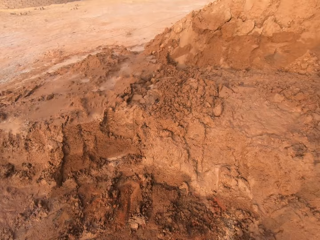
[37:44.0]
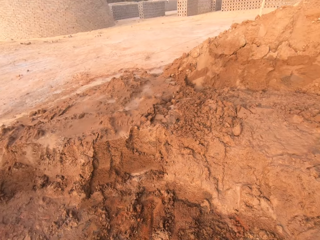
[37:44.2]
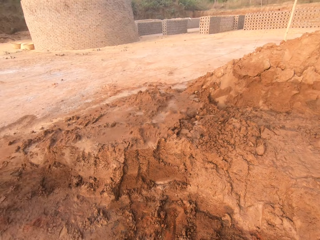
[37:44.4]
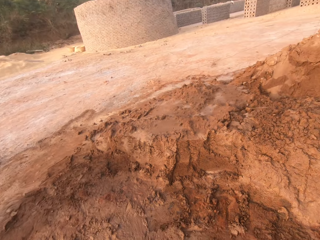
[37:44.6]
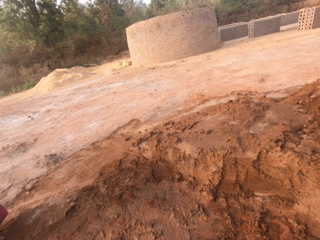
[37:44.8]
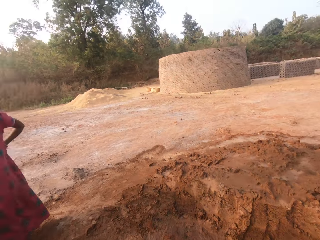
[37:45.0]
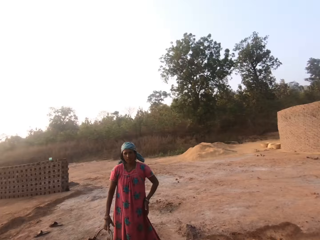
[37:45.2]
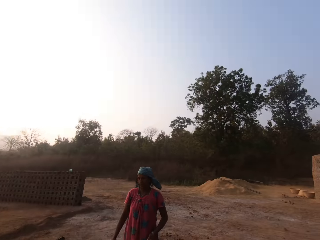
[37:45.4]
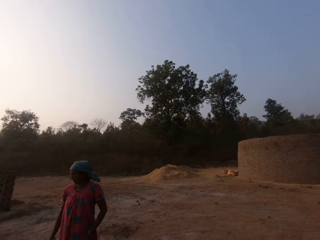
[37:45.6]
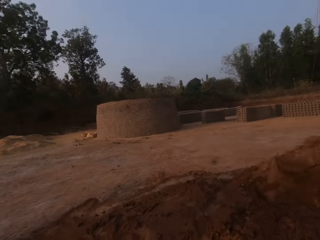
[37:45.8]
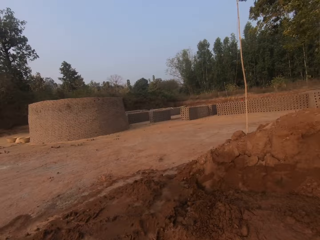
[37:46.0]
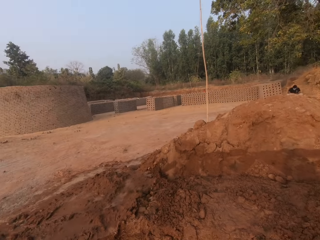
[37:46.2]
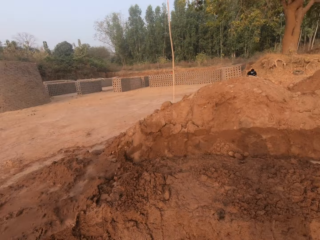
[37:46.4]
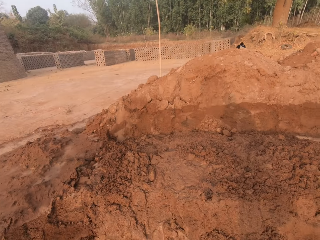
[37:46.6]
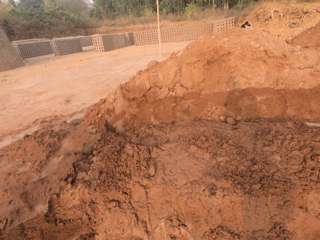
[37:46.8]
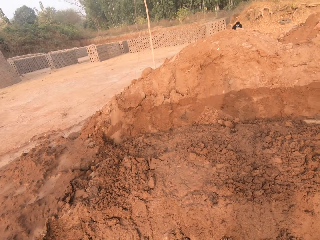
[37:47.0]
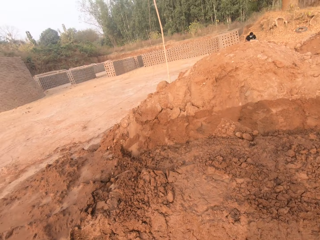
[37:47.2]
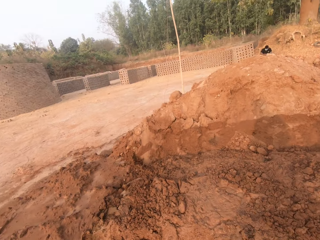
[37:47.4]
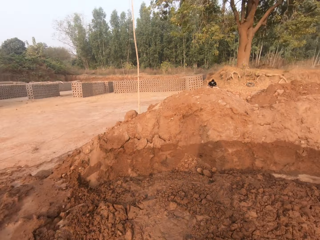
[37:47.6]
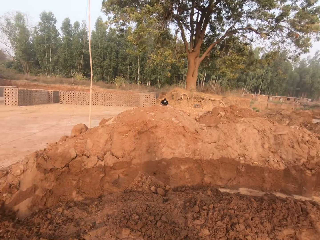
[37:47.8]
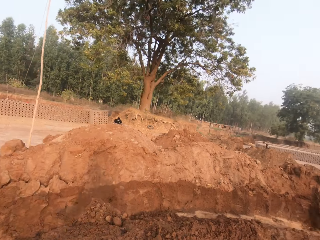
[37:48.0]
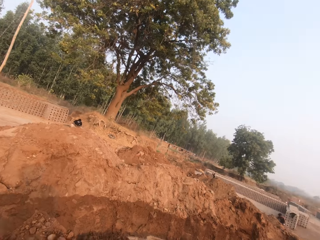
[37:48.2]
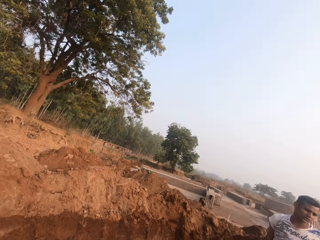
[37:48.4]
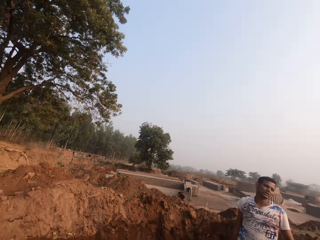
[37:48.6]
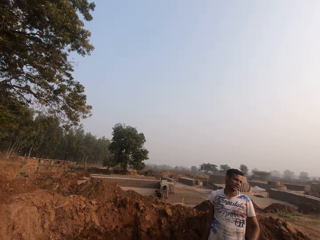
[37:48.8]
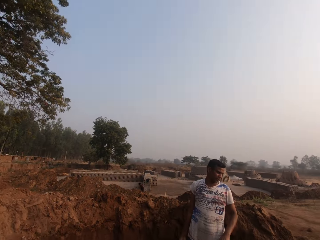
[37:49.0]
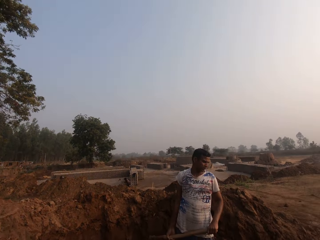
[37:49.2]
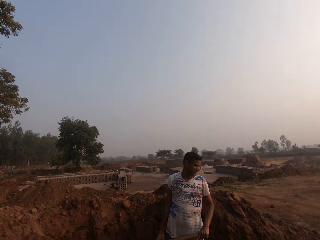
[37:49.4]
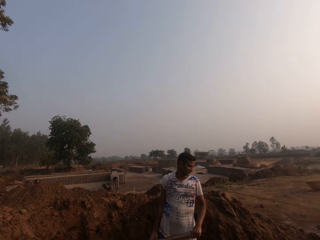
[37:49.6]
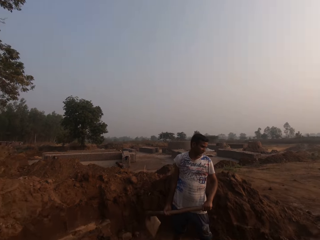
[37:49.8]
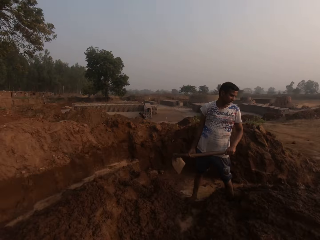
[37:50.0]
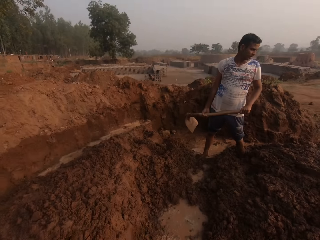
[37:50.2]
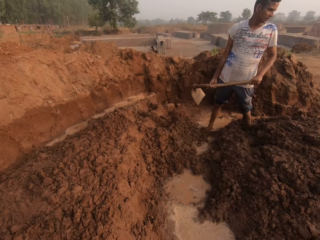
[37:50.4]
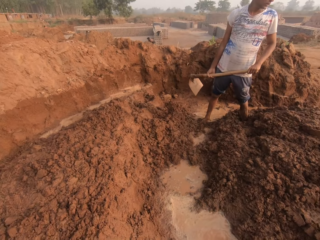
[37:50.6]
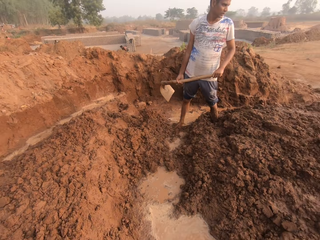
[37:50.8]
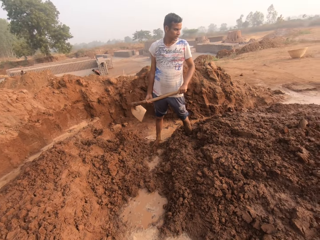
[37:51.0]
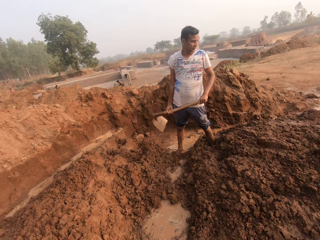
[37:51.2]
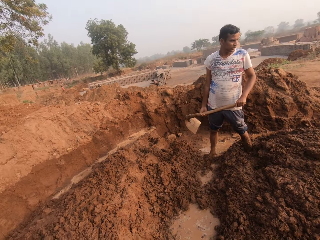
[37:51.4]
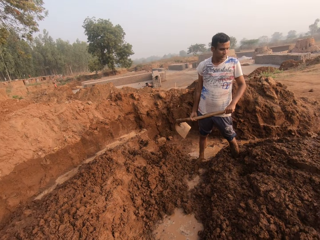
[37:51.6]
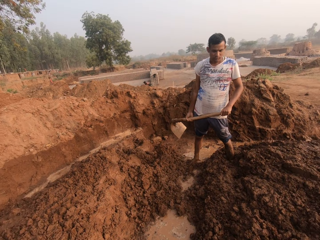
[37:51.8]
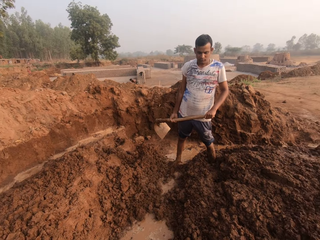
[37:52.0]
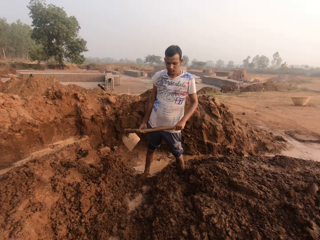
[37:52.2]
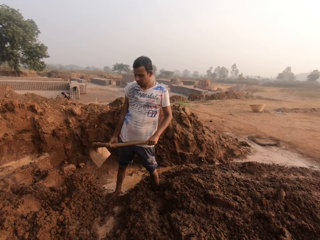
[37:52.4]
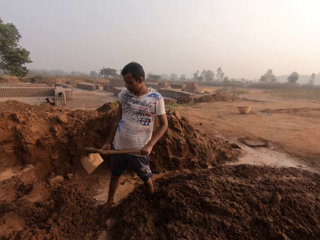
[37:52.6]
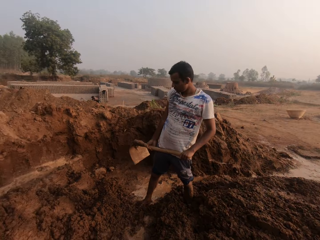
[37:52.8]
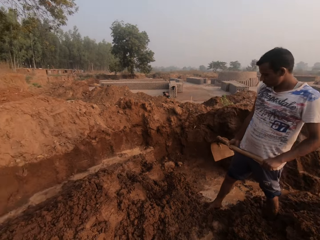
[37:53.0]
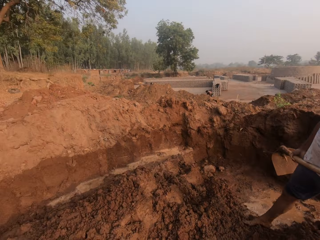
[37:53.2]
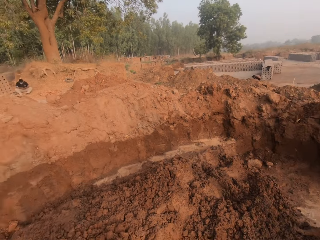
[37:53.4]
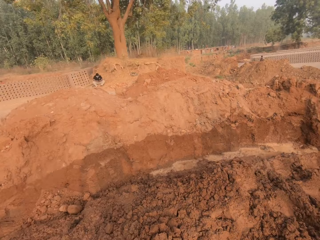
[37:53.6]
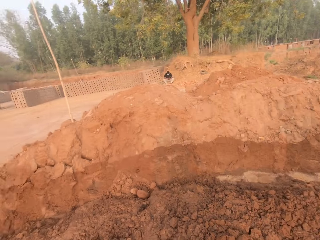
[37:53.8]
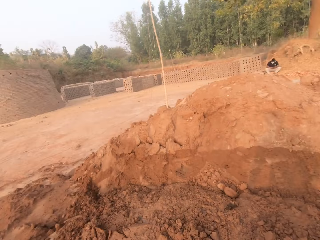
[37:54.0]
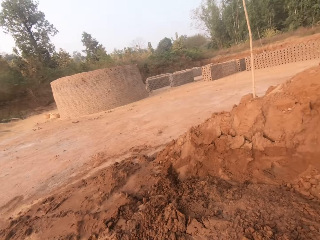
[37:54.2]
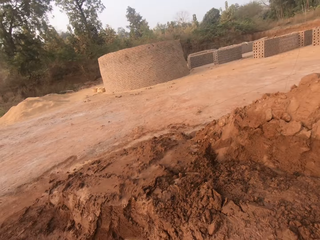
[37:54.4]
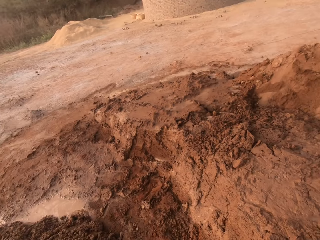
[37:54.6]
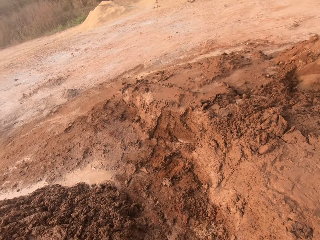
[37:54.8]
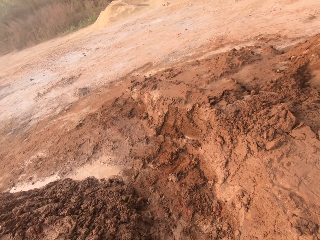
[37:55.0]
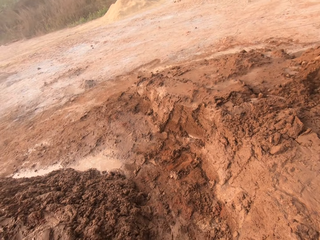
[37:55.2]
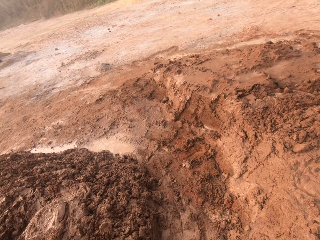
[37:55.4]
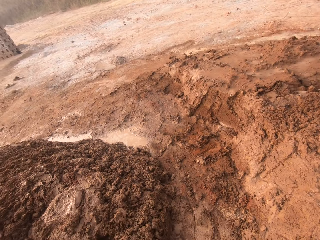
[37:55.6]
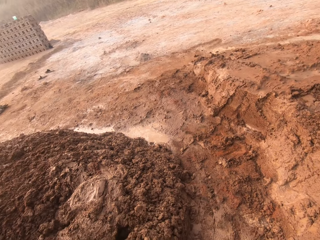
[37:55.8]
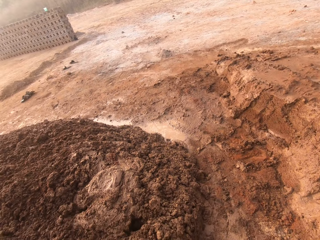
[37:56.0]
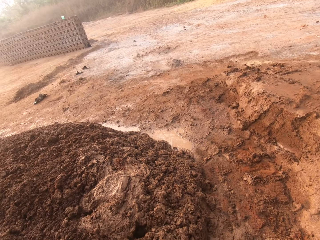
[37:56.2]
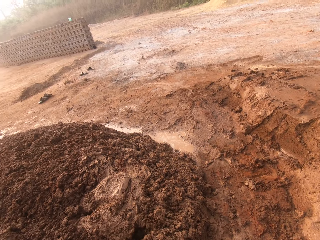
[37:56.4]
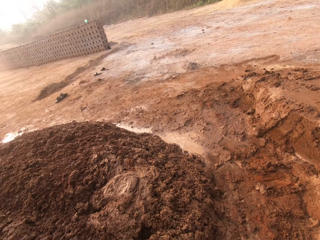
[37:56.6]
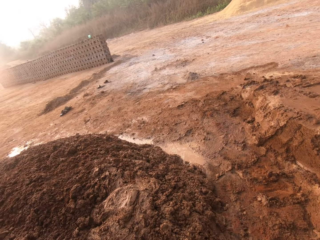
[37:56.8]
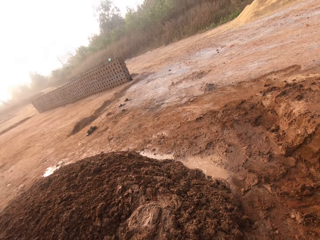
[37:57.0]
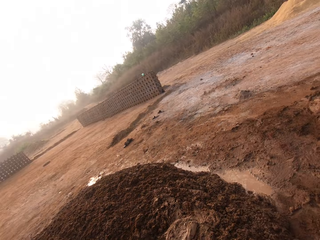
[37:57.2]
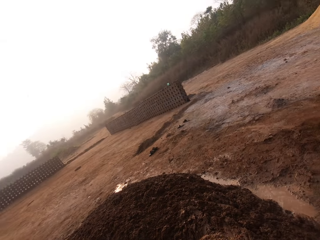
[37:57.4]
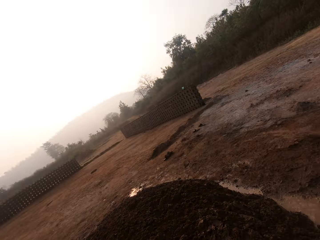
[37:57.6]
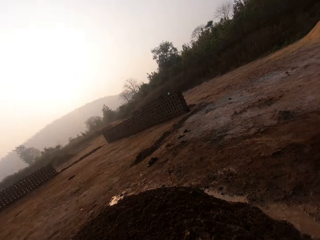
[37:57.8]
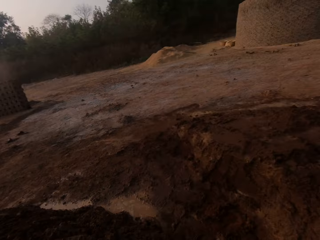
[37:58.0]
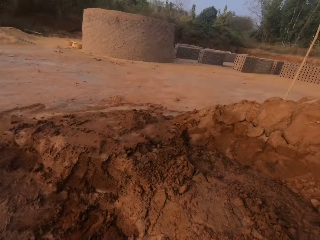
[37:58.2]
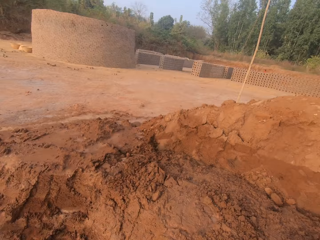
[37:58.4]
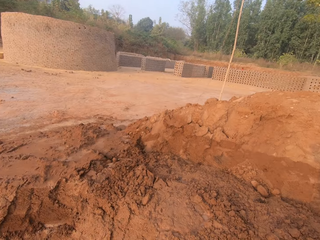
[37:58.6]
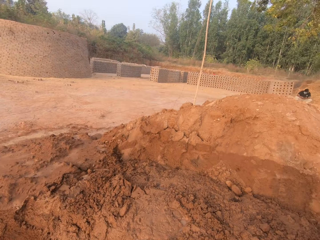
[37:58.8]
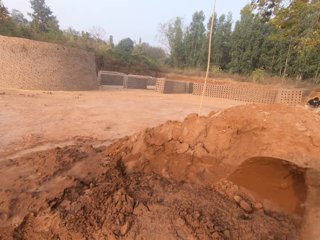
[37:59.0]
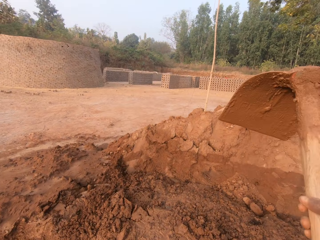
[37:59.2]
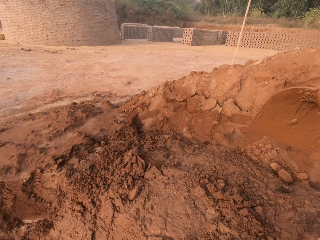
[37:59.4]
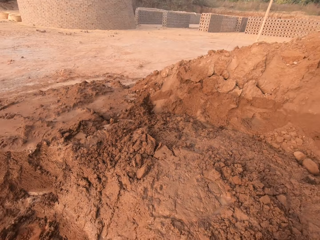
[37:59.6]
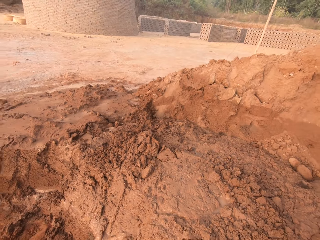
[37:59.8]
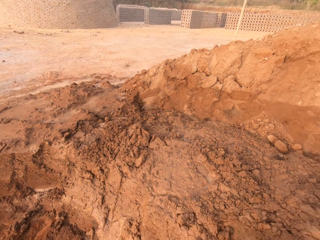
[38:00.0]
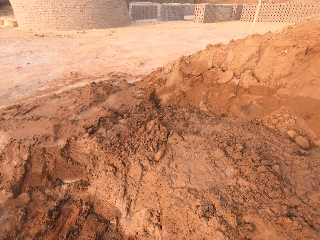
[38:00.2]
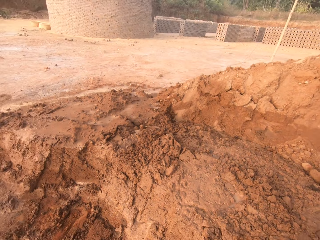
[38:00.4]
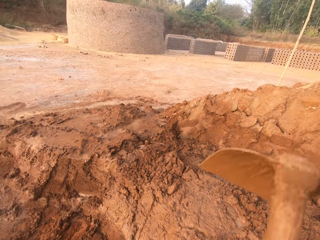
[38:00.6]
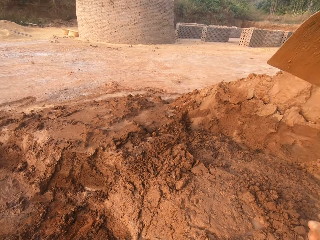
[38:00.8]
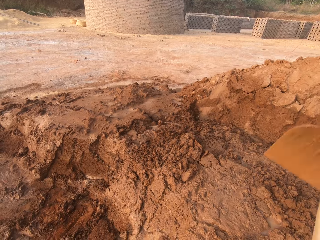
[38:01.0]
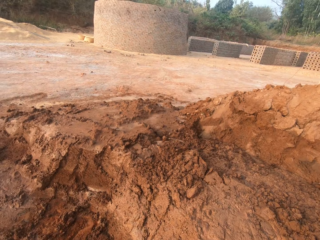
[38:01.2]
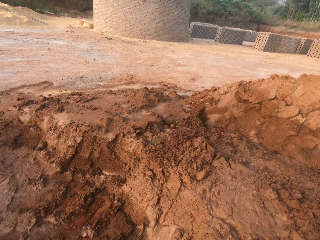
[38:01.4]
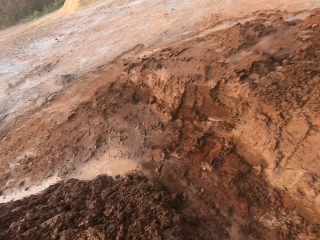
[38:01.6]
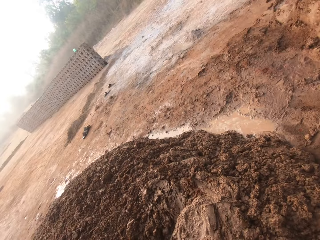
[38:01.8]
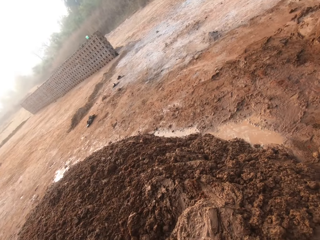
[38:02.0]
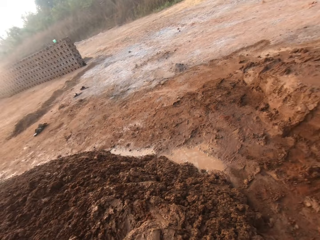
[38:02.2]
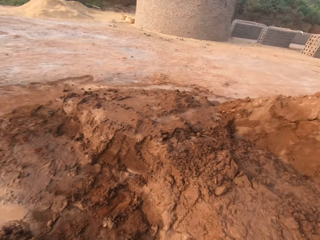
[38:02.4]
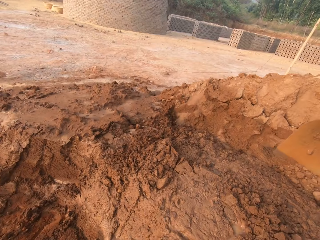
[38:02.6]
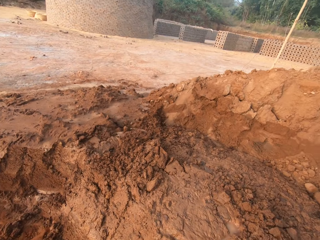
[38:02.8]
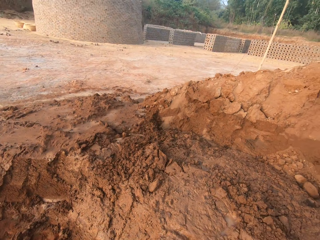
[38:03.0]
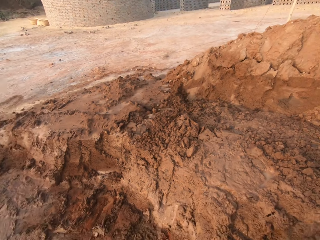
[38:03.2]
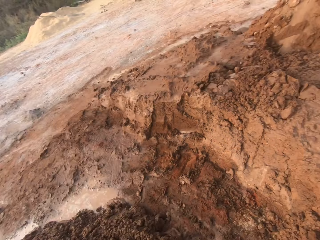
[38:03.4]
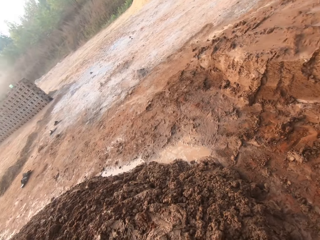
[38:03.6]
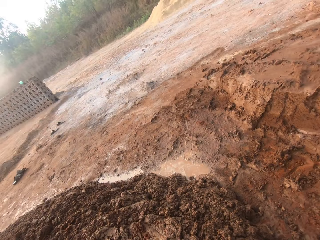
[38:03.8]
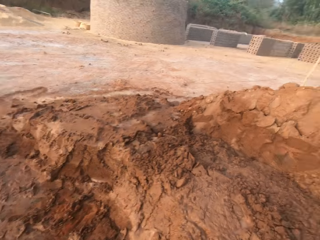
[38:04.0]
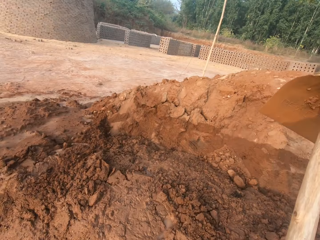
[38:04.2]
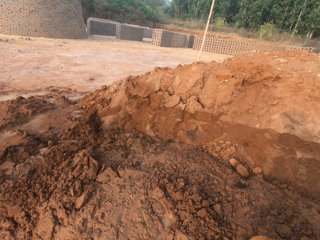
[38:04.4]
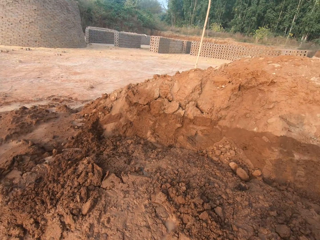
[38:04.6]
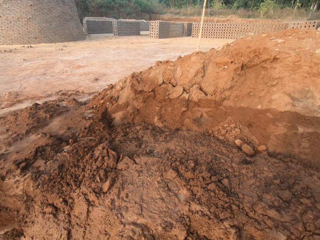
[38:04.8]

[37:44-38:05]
A person replies to the camera wearer. The camera wearer looks around. They dig the ground with the hoe in both hands.
